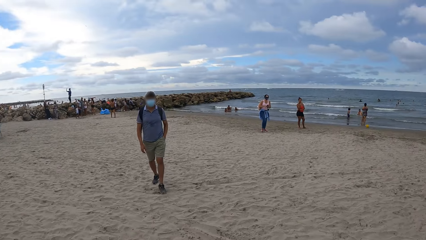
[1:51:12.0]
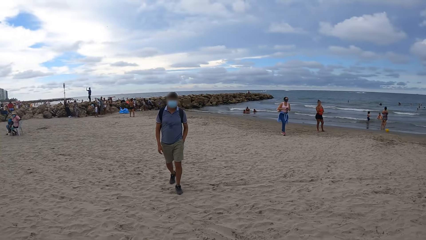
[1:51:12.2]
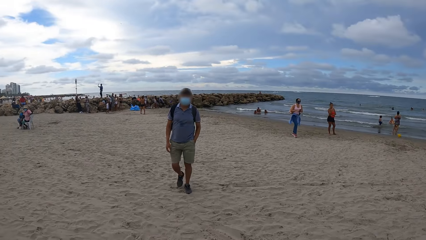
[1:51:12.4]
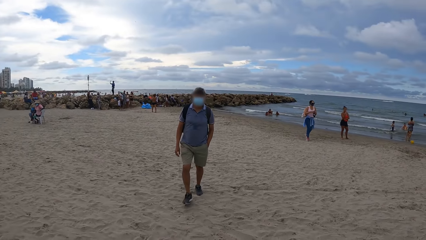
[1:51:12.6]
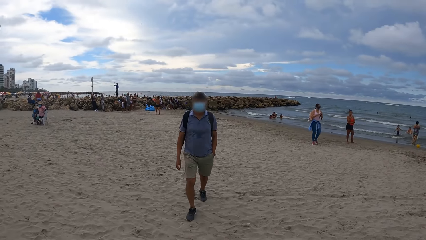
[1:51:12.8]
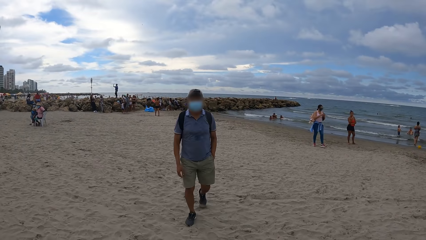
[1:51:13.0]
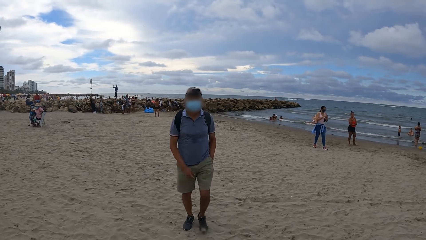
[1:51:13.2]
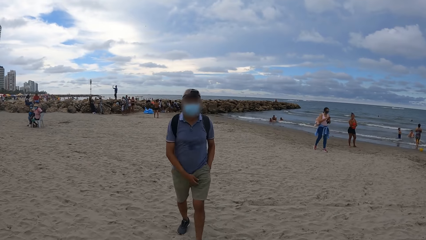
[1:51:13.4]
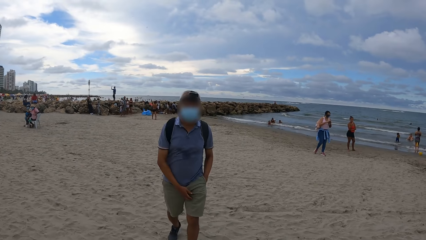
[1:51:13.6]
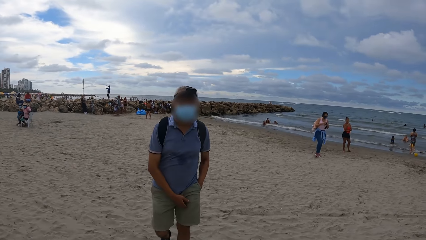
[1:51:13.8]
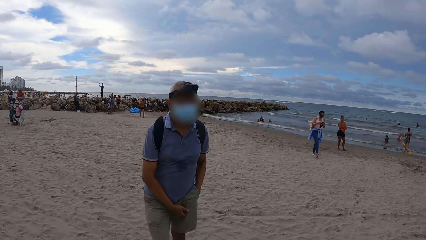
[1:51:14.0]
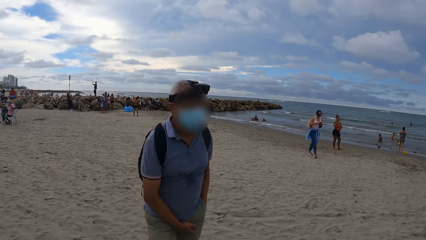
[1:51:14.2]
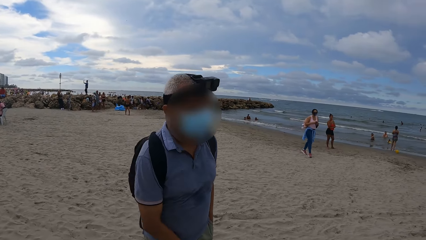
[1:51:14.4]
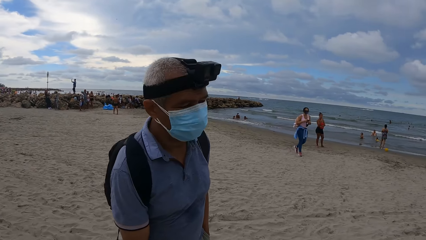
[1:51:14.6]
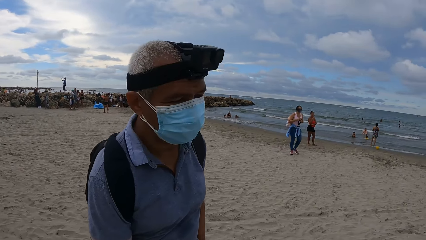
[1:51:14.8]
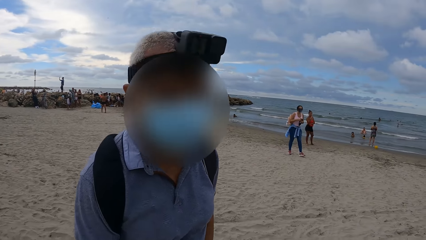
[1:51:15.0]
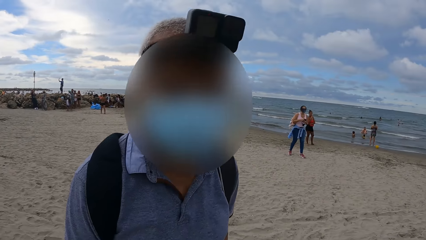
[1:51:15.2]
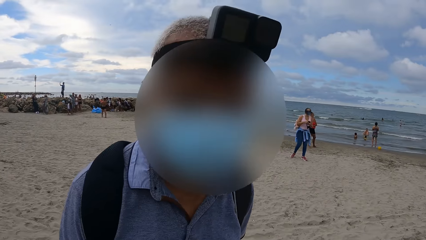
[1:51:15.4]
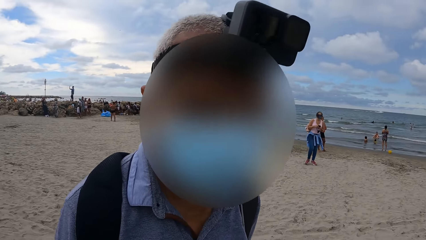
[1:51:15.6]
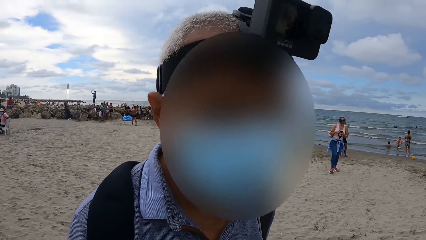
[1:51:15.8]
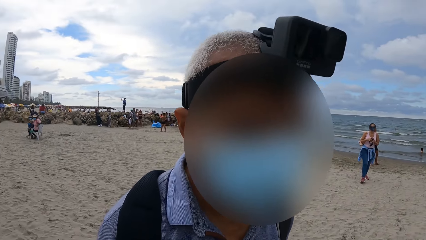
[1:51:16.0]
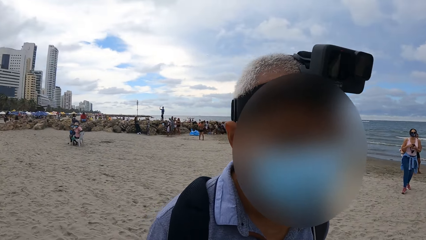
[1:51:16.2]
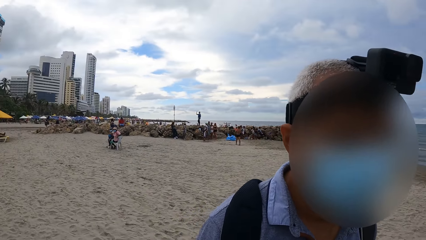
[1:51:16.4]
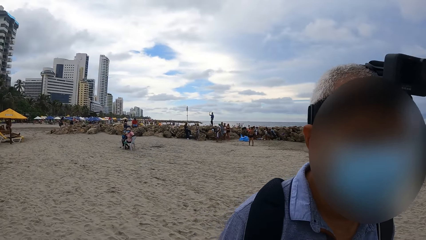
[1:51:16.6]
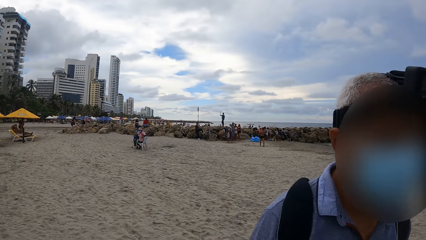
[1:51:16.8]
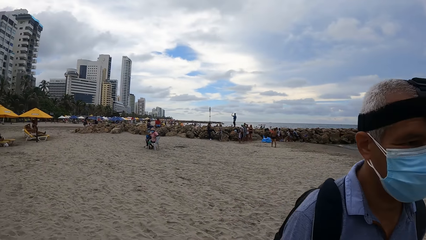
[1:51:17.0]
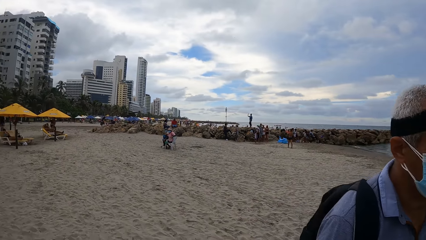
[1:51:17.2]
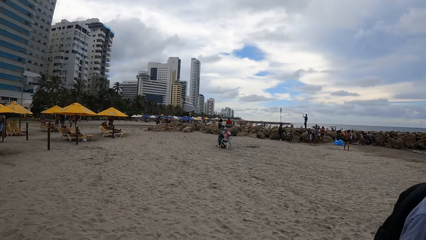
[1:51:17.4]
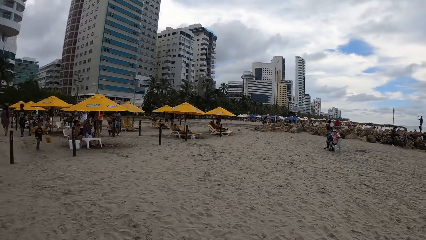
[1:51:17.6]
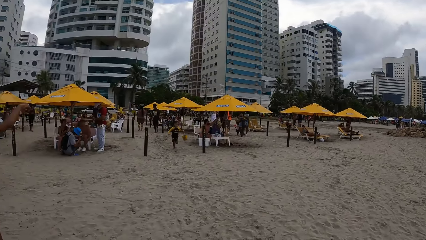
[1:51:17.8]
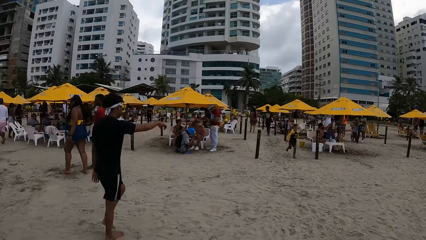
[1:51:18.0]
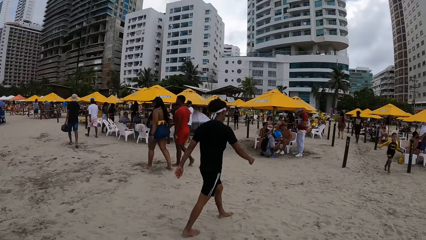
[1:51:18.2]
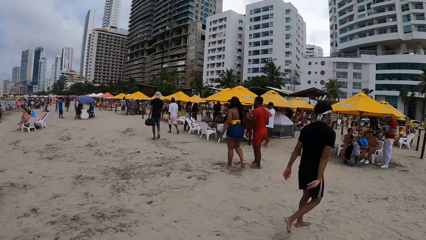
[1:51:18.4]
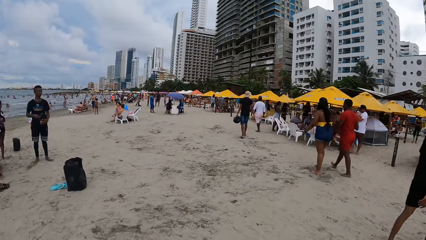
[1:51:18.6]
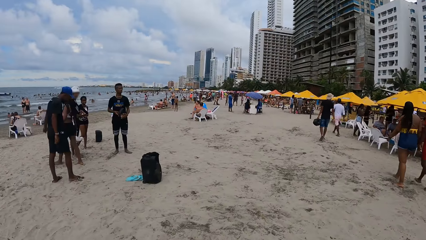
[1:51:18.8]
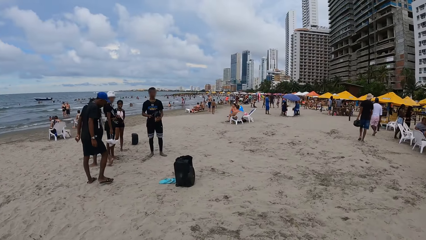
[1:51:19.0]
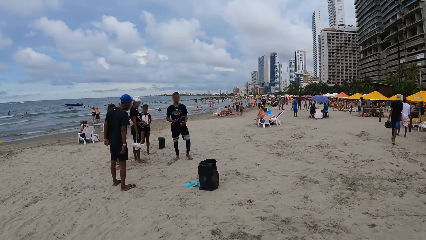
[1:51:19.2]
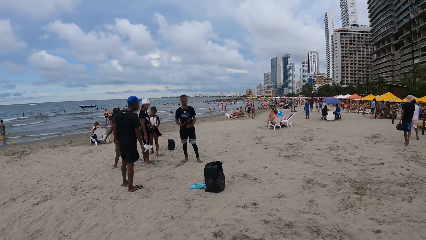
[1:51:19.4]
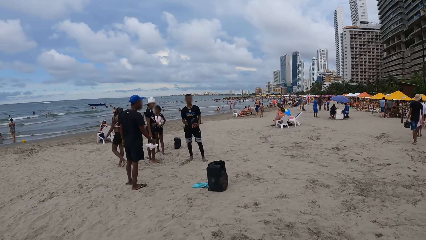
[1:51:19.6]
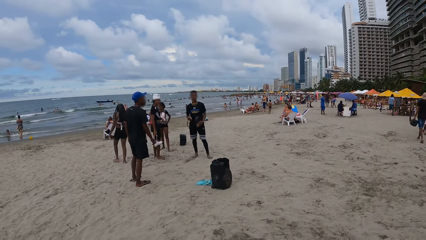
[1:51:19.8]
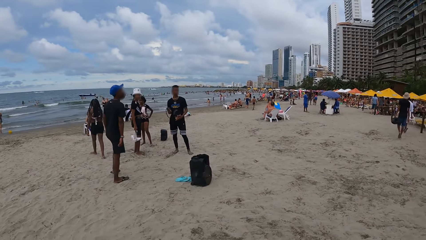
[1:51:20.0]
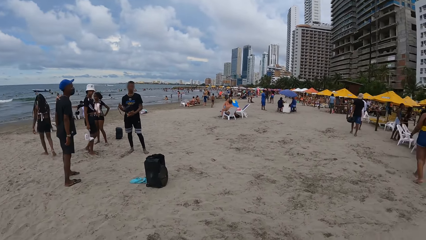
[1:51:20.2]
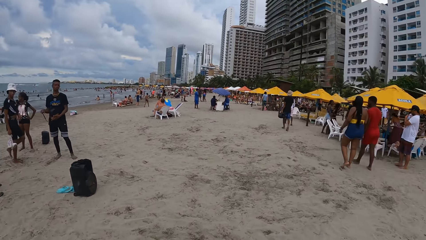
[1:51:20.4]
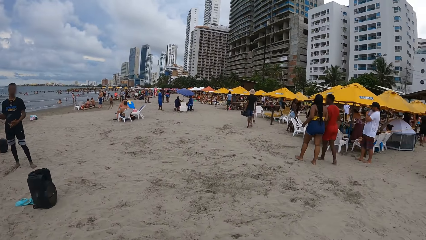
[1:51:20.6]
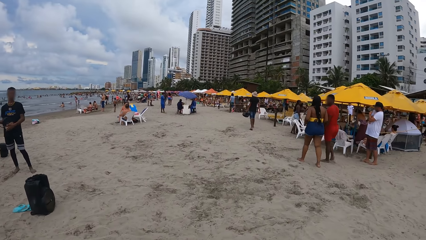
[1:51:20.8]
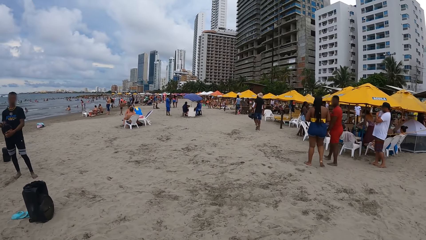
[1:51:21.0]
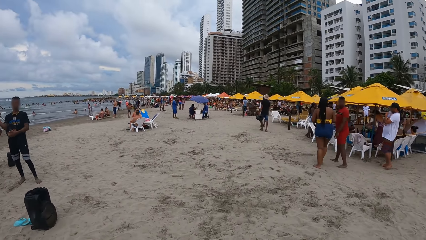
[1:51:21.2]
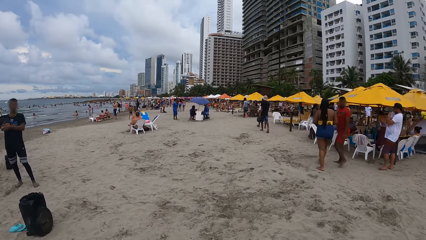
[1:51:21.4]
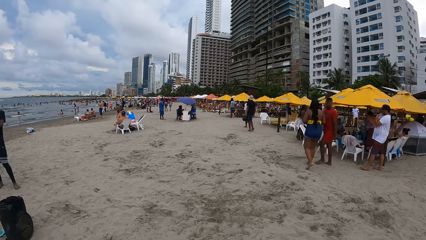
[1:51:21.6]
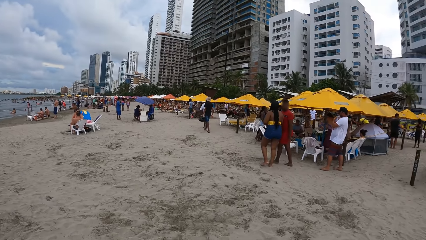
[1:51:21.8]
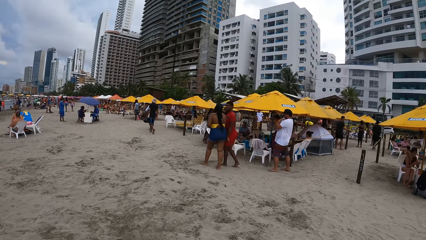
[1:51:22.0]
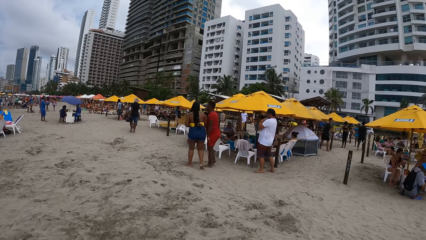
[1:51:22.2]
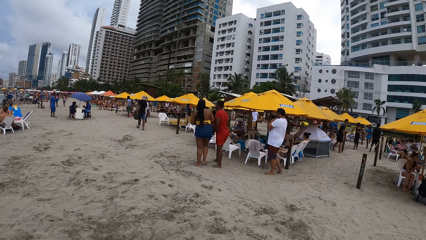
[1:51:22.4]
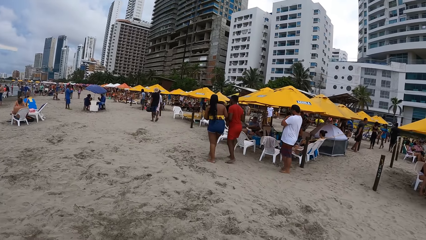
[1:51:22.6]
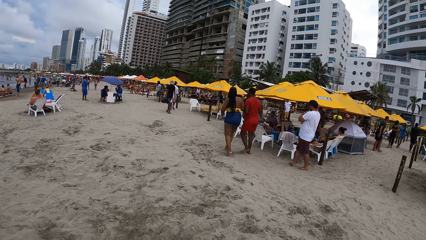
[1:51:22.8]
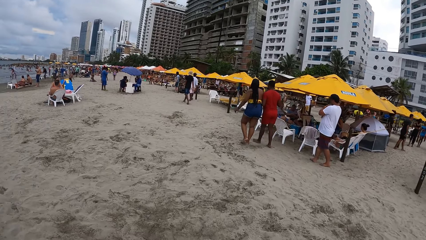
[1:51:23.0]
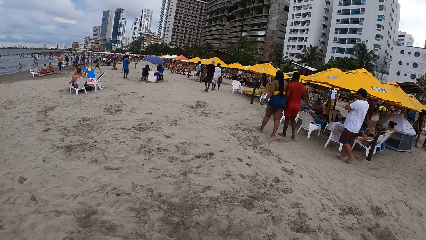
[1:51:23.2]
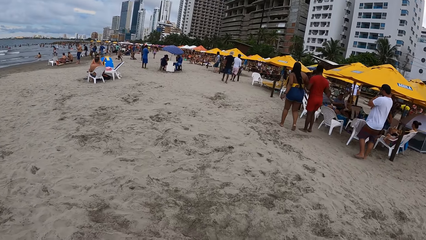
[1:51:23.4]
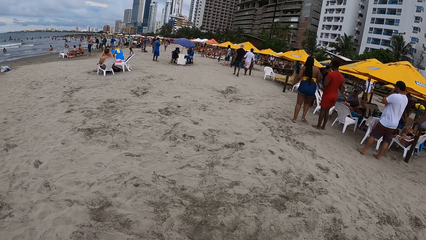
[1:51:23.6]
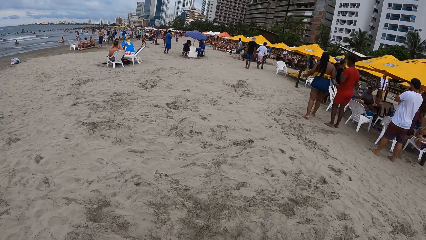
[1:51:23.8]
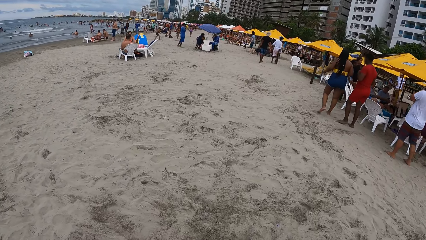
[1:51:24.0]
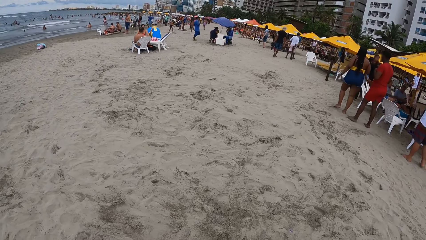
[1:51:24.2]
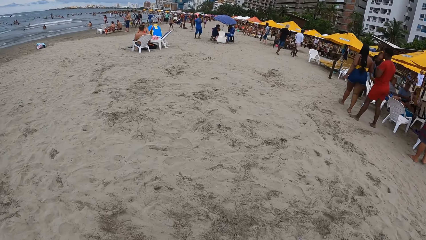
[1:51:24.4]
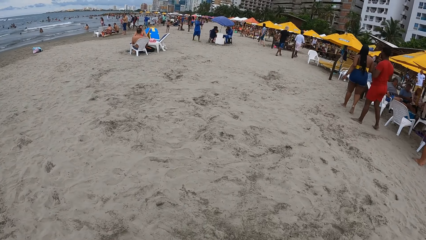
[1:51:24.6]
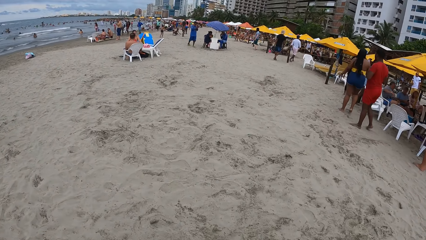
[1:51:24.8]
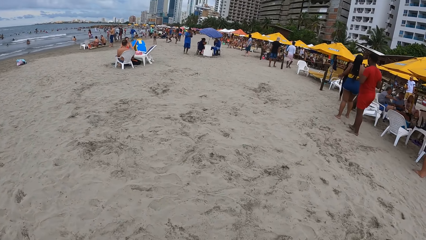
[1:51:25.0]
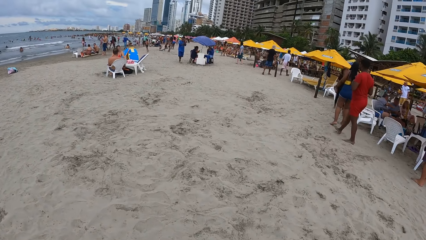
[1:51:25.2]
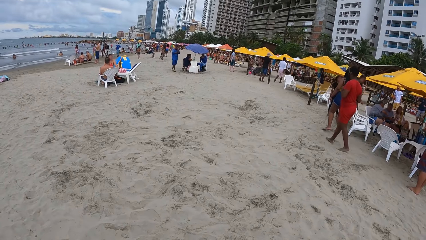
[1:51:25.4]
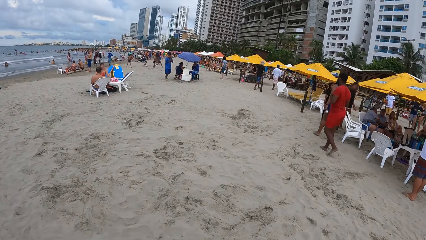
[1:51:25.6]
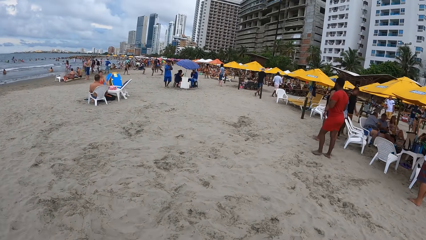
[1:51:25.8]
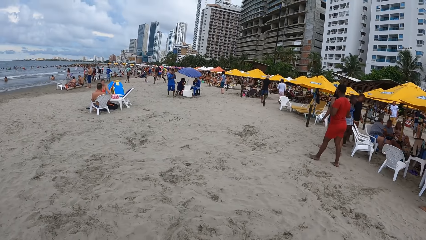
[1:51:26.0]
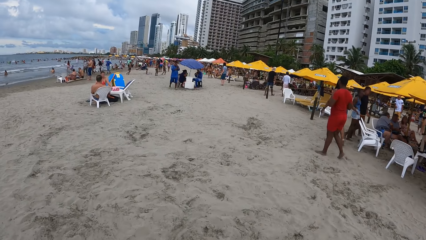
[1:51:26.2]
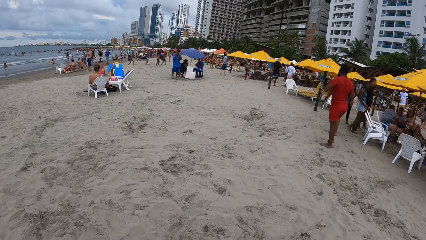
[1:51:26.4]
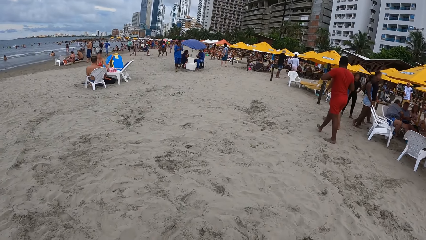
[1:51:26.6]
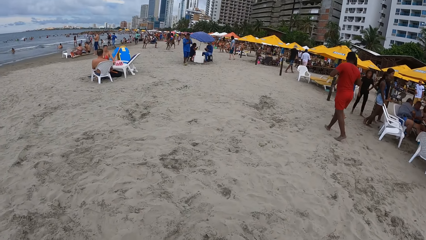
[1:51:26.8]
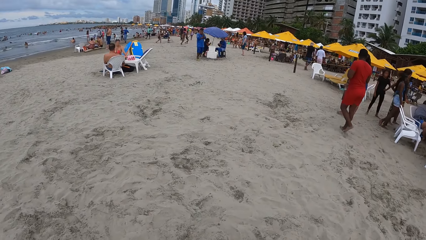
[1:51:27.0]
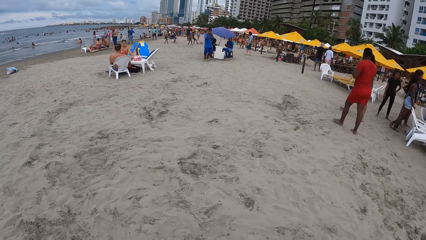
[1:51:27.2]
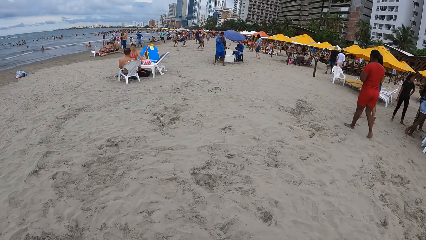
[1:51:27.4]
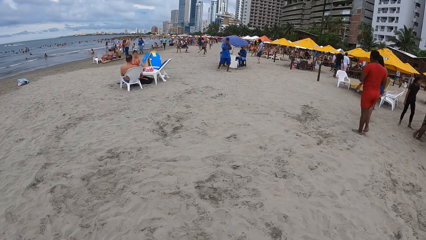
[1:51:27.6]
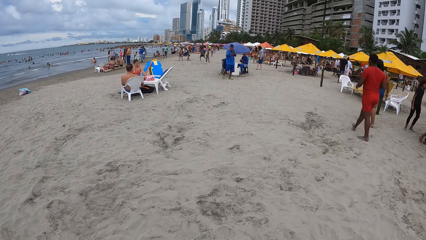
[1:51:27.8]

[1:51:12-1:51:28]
A man walks towards the camera wearer. The man interacts with the camera wearer. The camera wearer walks around. They look around the beach. They walk on the beach.
